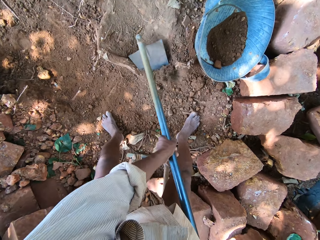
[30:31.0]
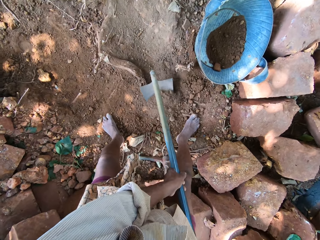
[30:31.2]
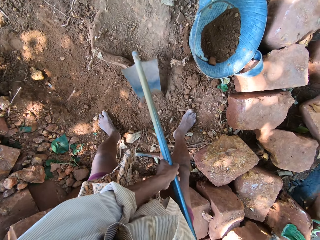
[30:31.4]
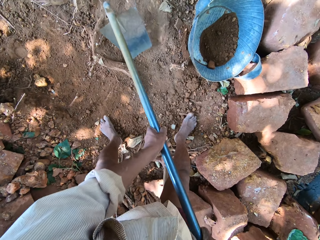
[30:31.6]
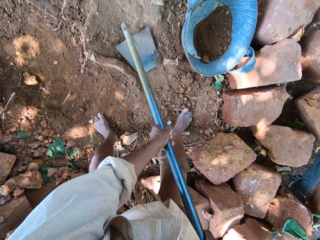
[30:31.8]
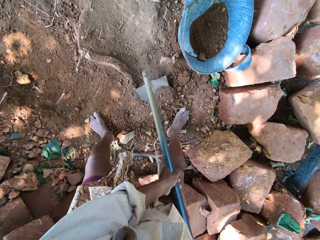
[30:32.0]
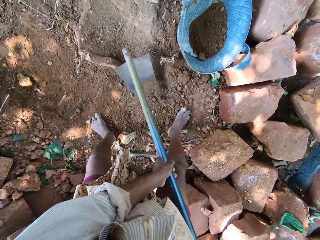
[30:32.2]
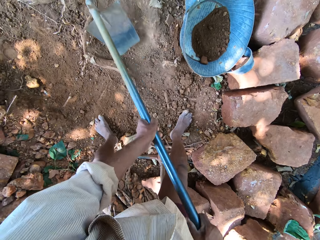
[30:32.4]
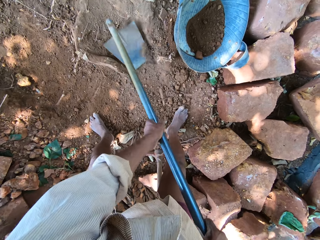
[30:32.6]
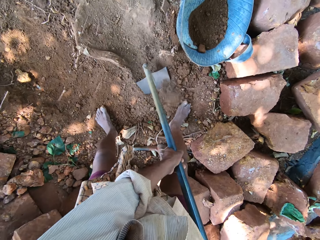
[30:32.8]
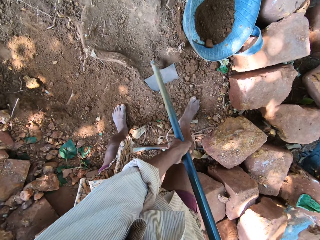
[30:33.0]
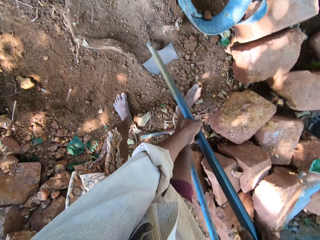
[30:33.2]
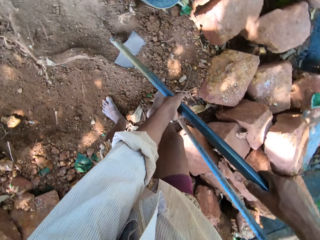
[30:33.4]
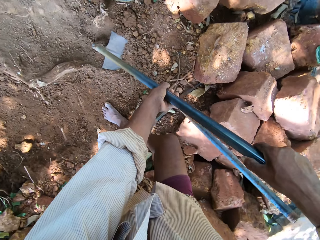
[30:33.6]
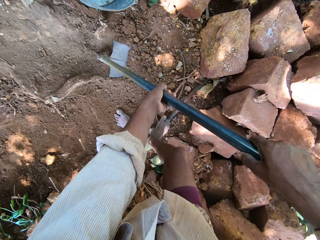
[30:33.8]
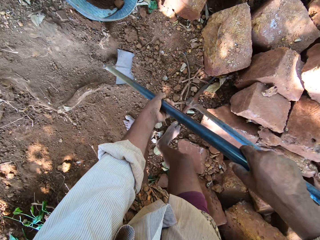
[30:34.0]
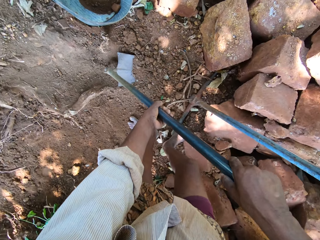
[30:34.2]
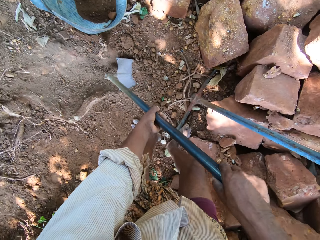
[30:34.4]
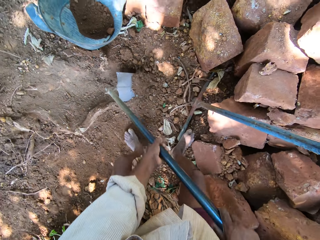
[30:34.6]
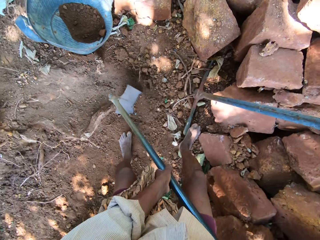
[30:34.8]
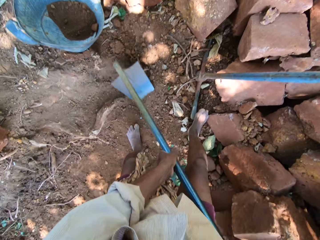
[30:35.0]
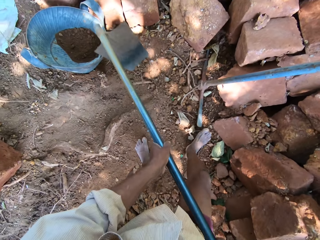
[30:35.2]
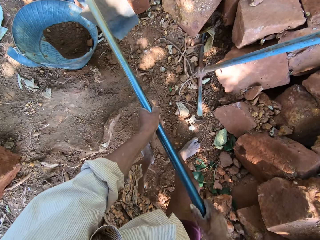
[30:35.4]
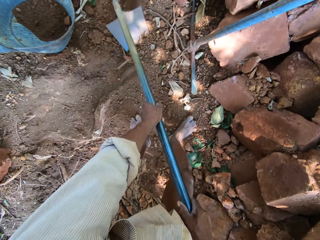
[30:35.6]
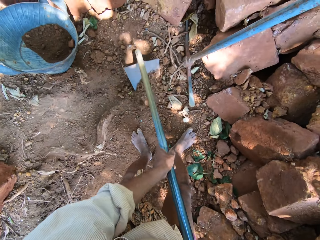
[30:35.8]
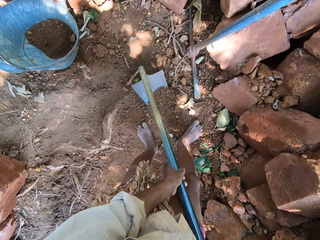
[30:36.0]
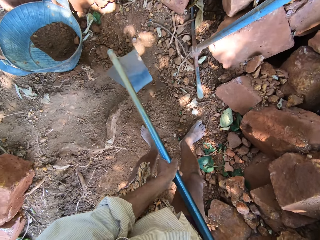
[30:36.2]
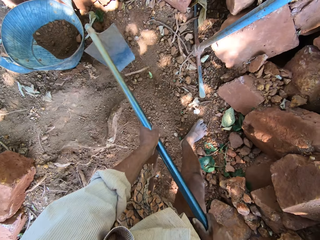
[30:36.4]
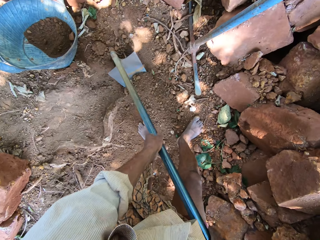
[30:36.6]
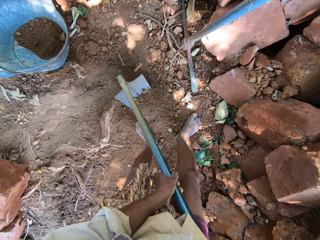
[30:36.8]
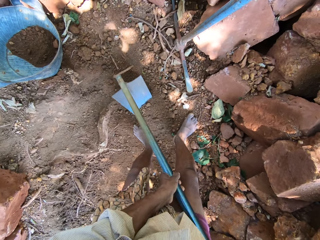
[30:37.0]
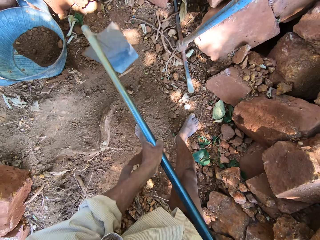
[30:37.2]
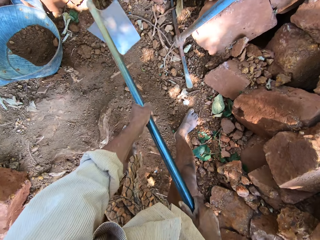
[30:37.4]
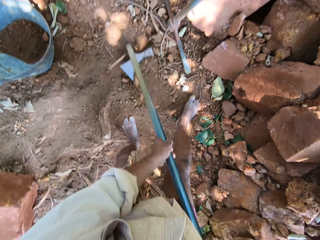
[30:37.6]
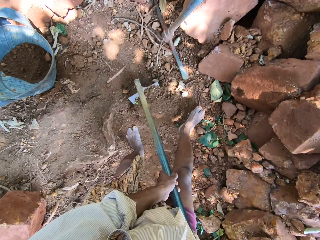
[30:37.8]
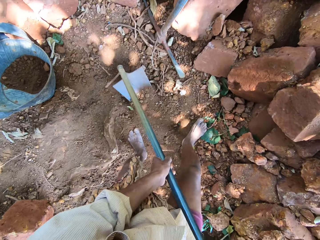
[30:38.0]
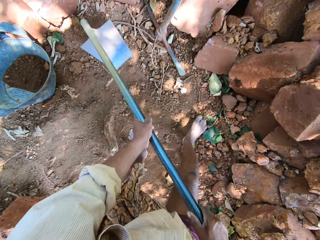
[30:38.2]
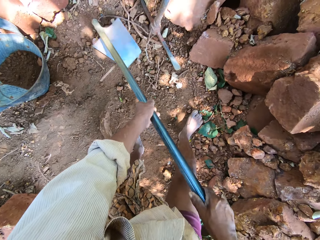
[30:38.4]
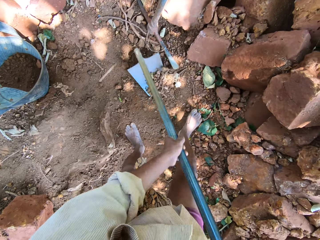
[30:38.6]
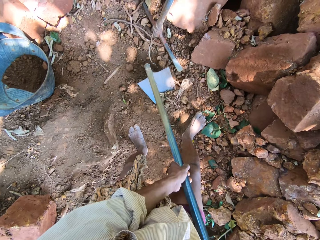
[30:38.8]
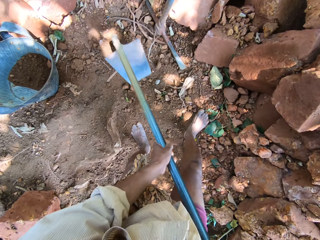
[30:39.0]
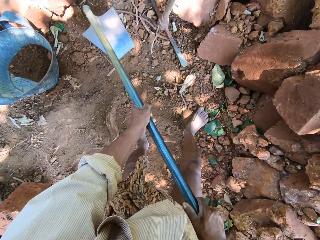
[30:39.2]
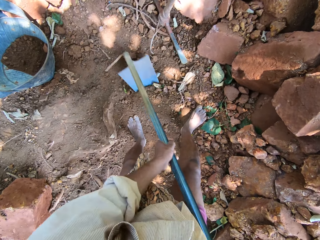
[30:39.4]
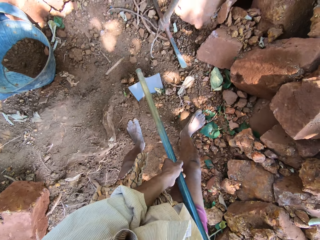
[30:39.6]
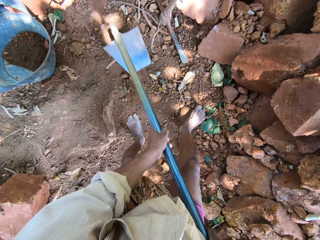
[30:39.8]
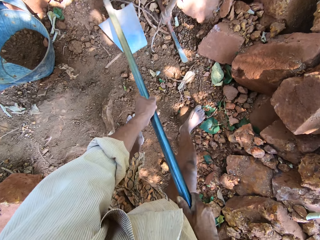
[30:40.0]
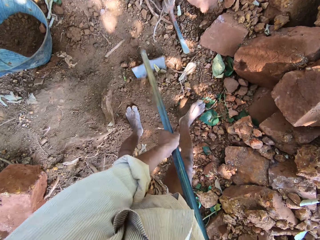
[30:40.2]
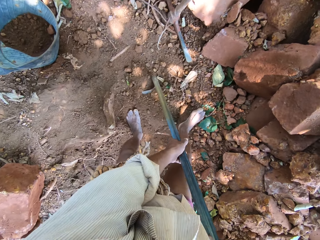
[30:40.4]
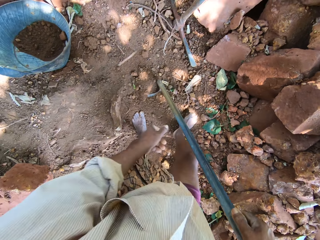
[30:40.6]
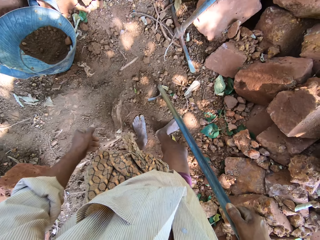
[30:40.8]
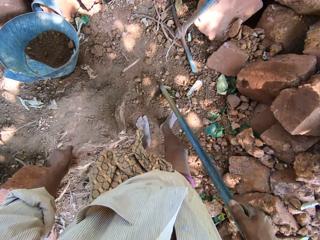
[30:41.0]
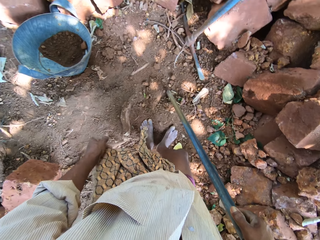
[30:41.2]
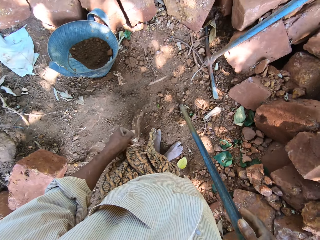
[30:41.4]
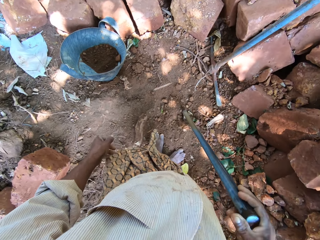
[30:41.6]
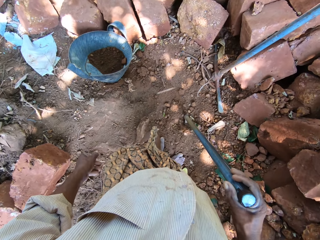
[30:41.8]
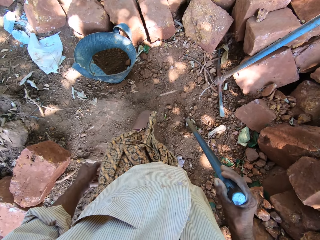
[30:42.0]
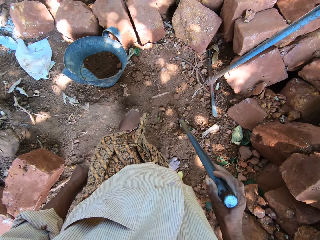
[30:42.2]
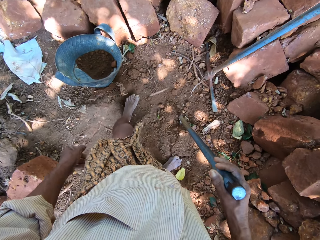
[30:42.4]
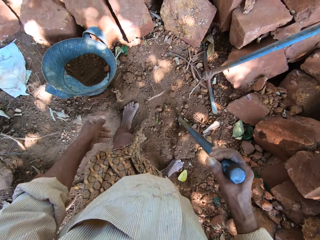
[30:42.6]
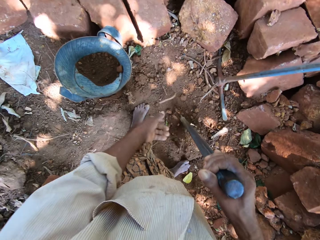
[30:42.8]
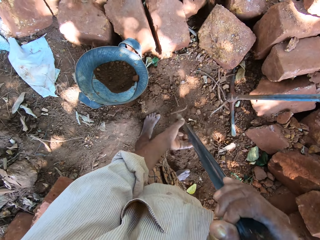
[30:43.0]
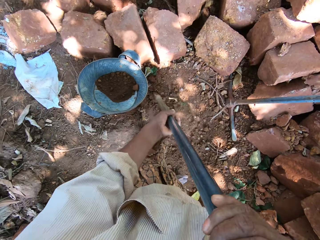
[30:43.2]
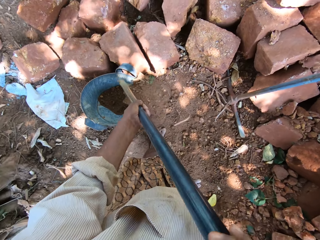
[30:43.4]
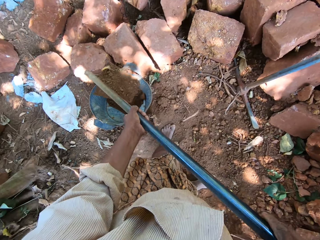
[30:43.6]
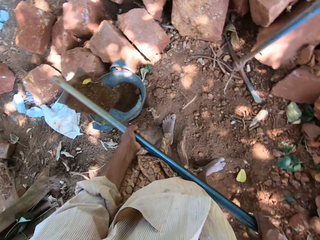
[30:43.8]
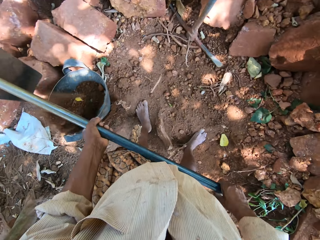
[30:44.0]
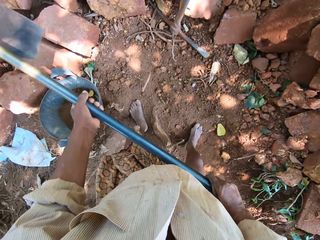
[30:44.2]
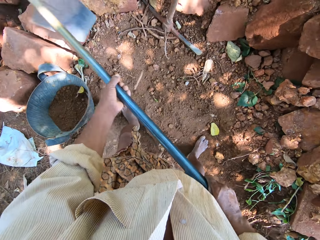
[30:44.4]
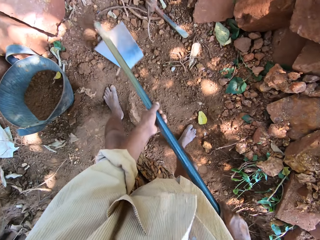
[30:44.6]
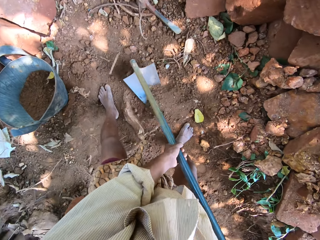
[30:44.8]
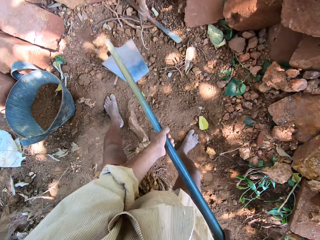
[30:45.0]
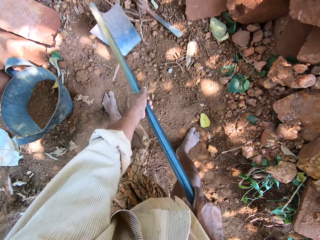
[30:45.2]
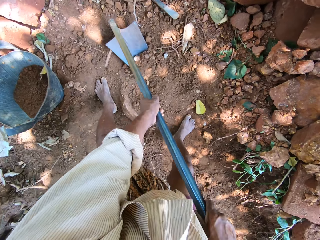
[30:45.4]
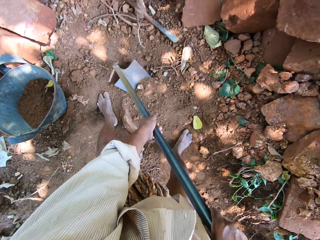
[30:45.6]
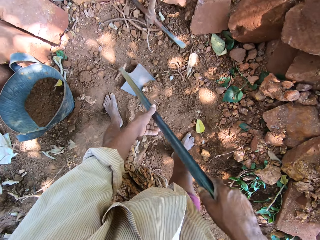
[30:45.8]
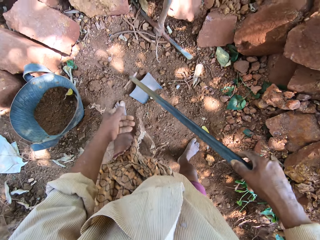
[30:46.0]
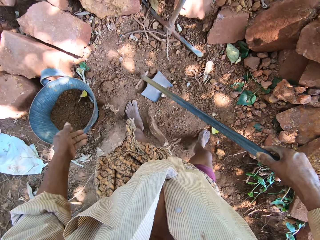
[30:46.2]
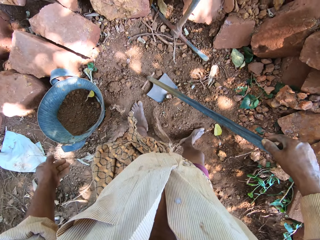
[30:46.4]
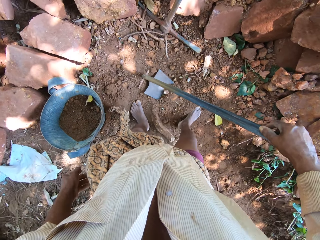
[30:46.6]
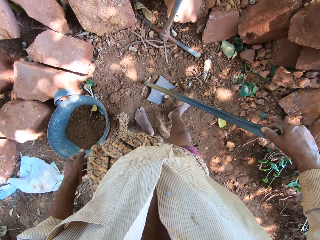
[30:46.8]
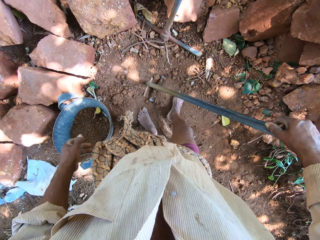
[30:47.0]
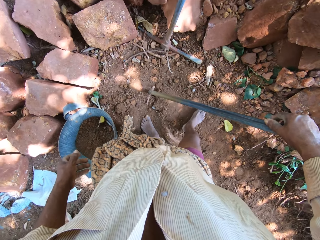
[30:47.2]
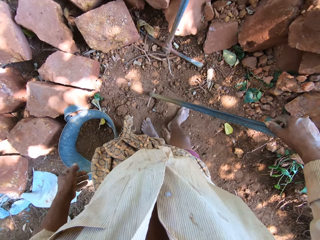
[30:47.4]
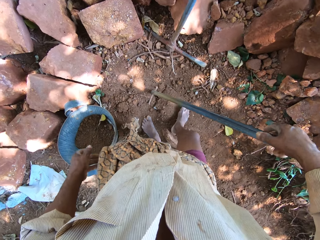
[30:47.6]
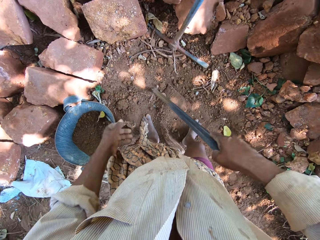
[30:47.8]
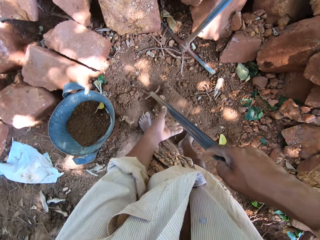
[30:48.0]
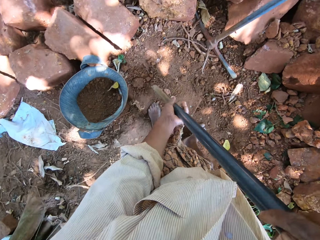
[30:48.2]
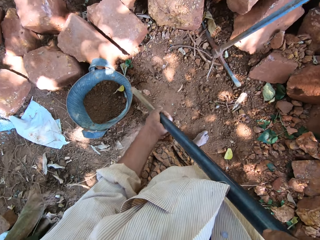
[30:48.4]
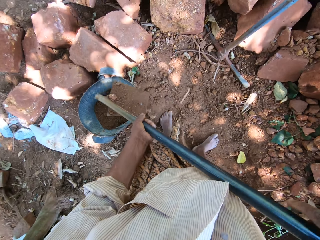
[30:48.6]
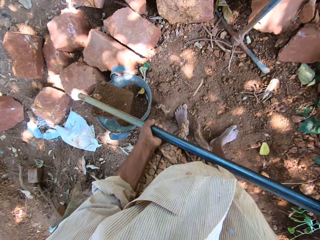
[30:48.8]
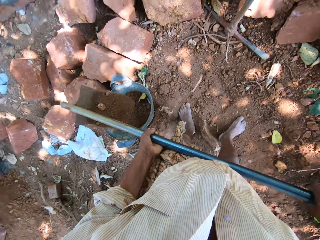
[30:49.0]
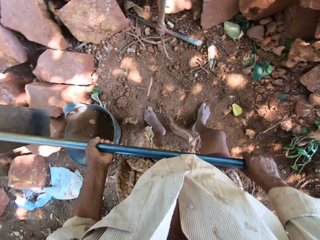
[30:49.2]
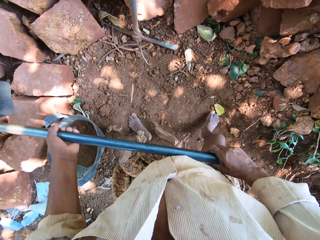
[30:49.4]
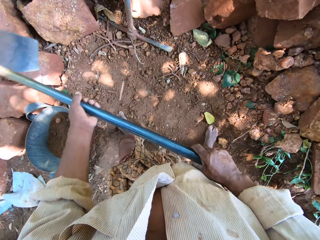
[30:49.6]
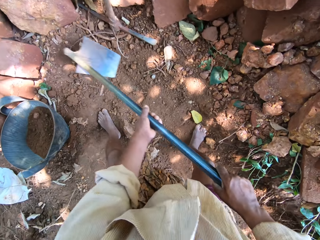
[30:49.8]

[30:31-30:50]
The camera wearer gathers sand on the ground with the hoe in his hands. He gathers the sand on the hoe with his right leg. He pours the sand into the pan with the hoe in his hands. He gathers sand on the ground with the hoe in his hands. He gathers the sand on the hoe with his right leg. He pours the sand into the pan with the hoe in his hands. A man interacts with the camera wearer.

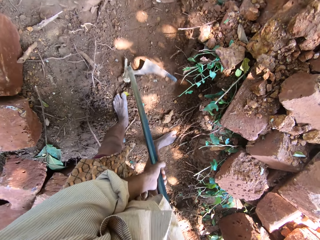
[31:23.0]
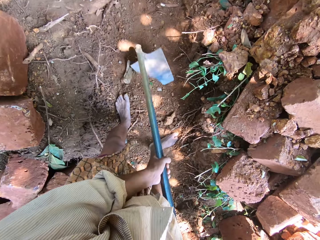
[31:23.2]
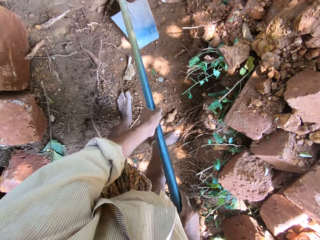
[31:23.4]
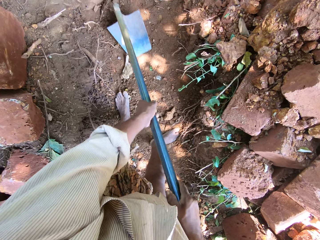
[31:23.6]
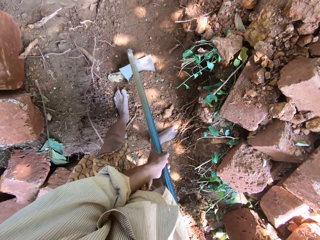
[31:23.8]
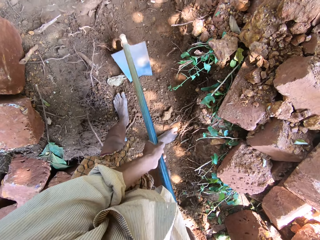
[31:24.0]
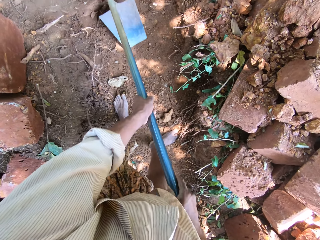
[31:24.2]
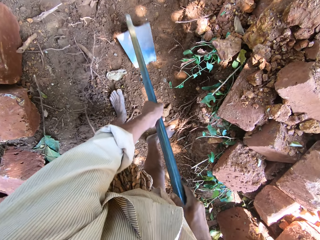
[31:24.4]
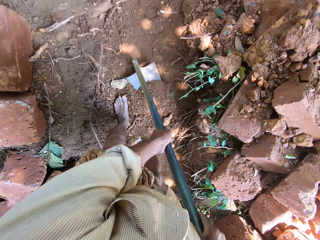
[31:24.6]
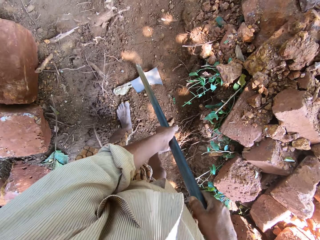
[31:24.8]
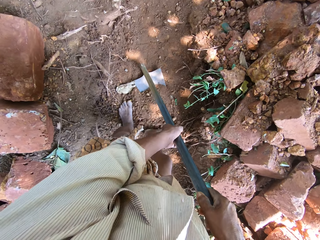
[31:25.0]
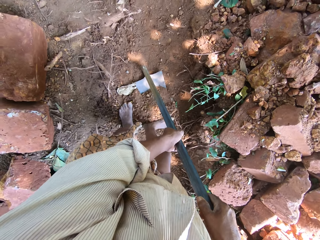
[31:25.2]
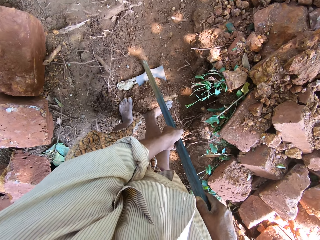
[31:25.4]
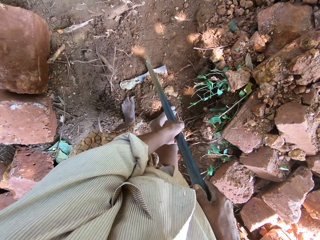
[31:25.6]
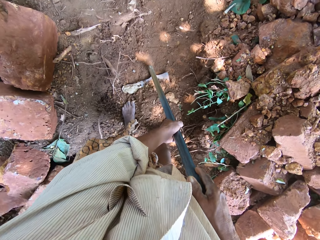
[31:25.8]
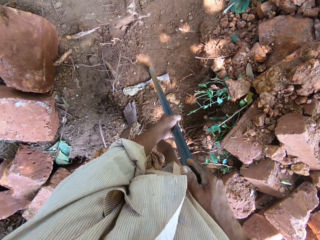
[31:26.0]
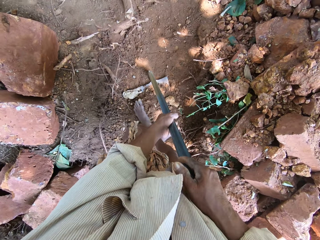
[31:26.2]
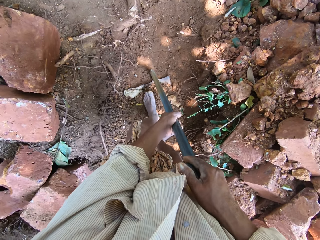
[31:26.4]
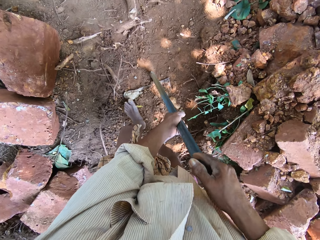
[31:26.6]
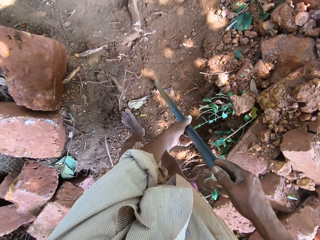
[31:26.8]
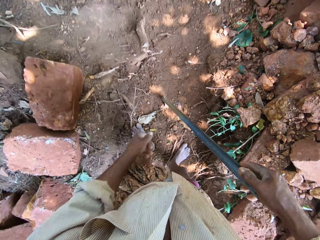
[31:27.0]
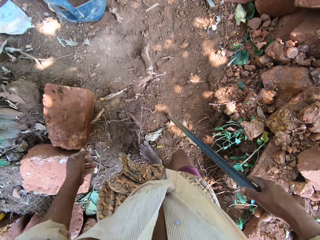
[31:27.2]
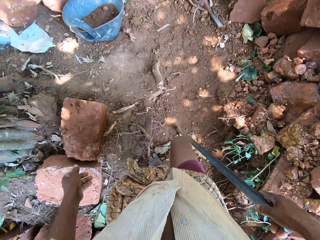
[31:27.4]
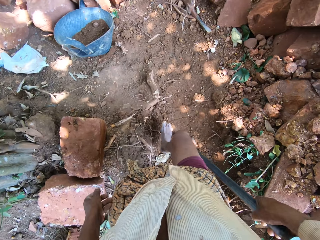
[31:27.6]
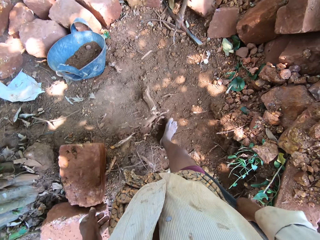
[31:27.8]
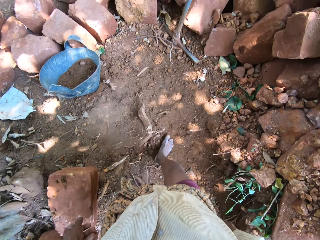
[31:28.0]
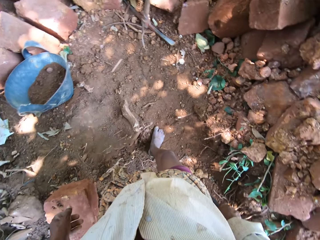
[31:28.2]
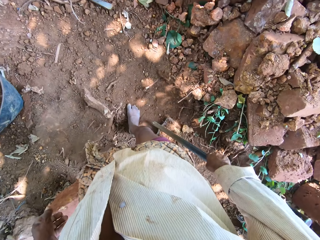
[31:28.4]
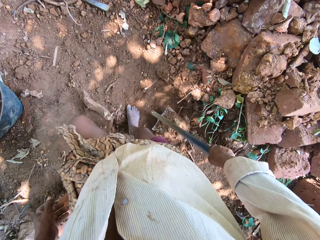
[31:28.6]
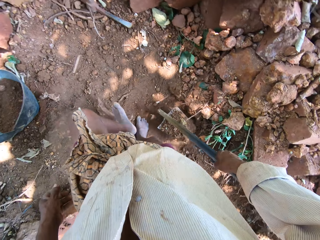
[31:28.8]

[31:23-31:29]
The camera wearer gathers the sand on the hoe with his legs. He scoops soil with the hoe.
